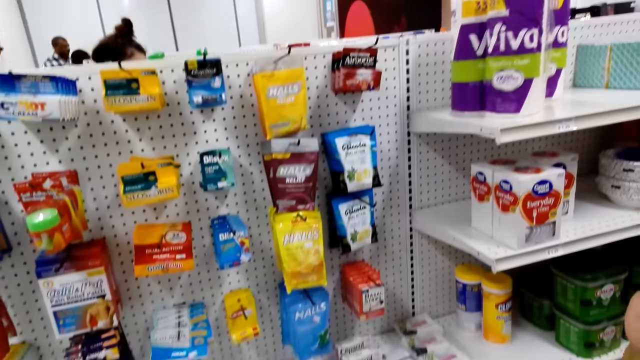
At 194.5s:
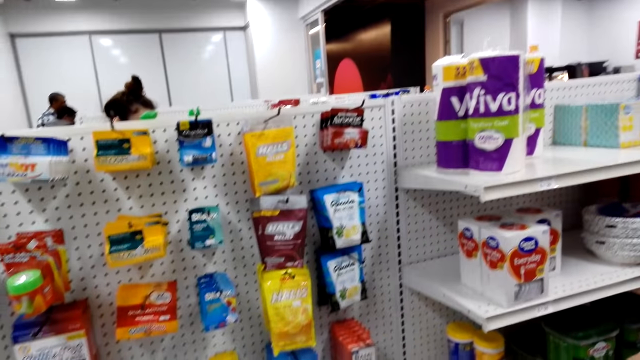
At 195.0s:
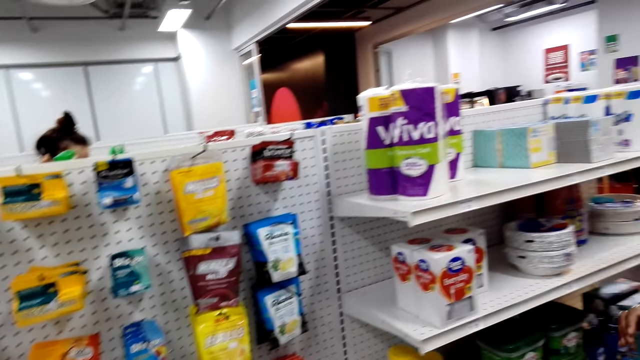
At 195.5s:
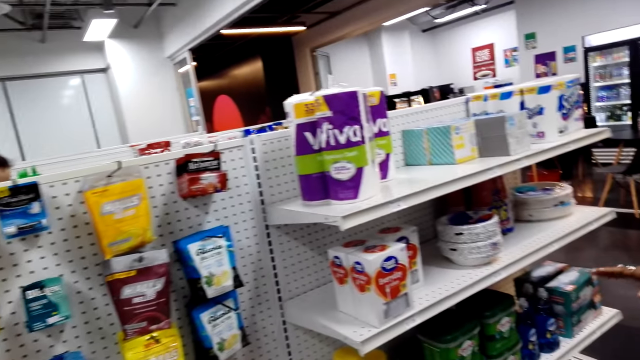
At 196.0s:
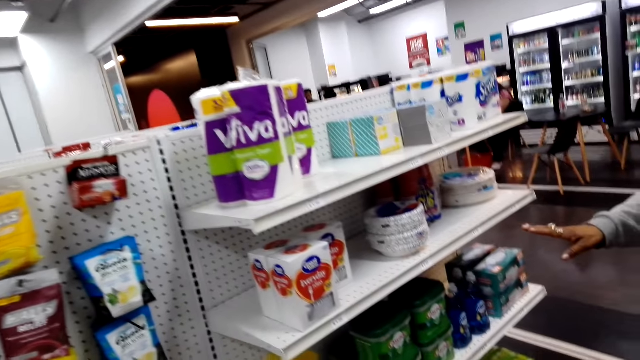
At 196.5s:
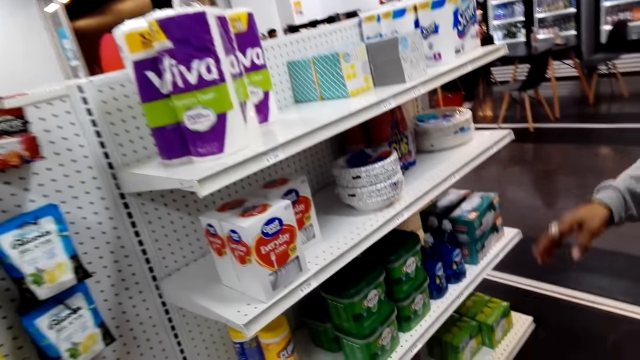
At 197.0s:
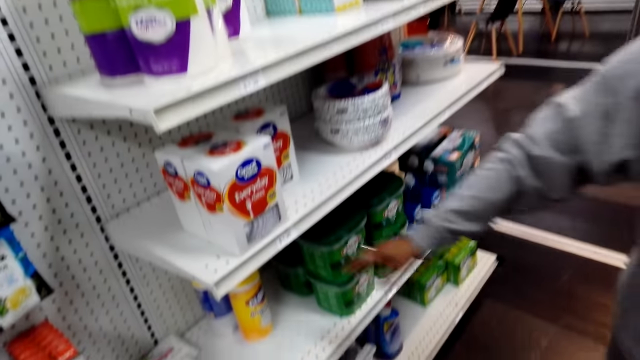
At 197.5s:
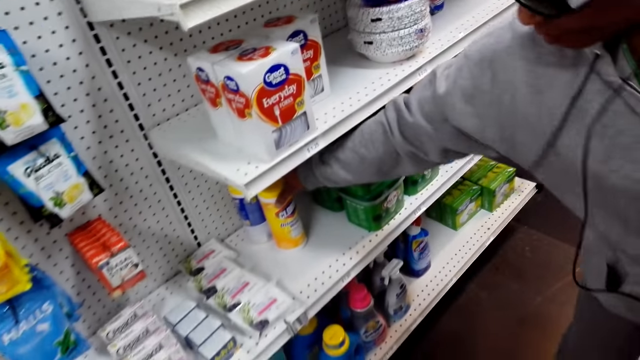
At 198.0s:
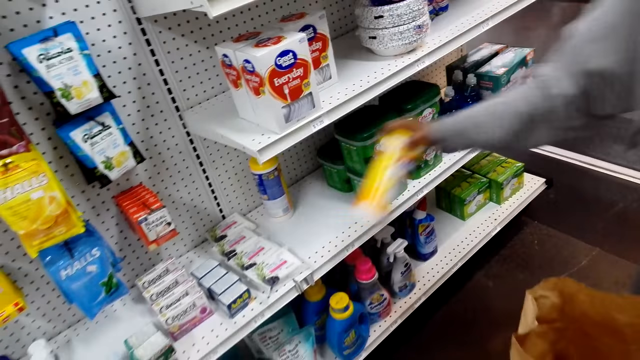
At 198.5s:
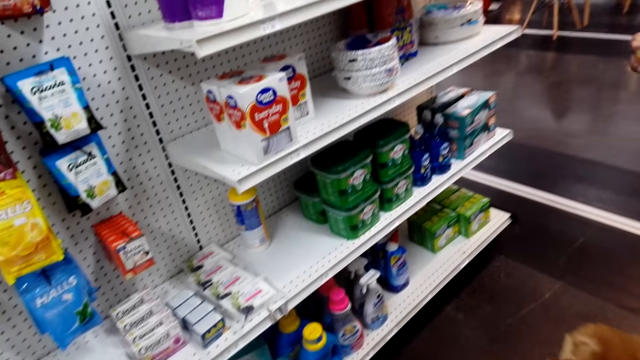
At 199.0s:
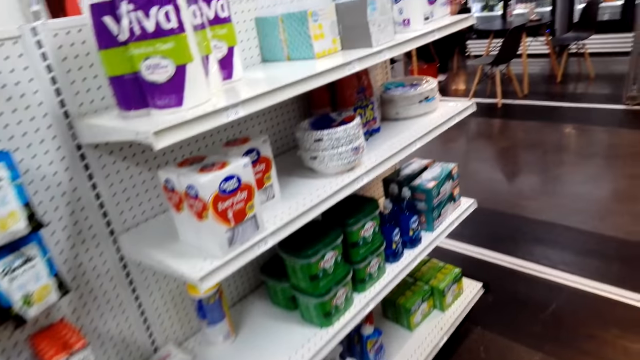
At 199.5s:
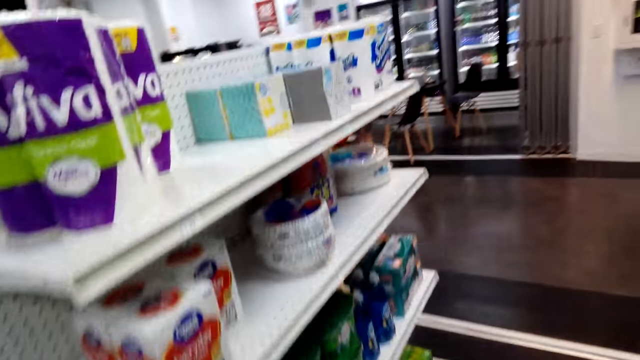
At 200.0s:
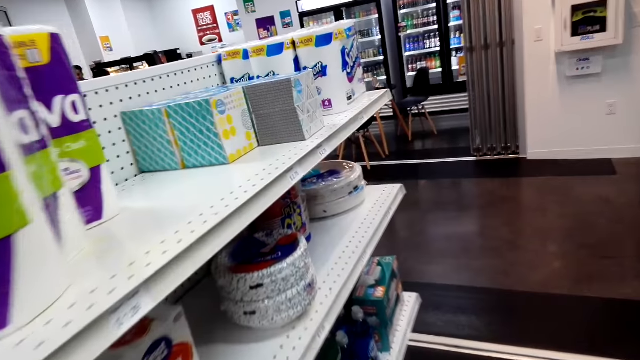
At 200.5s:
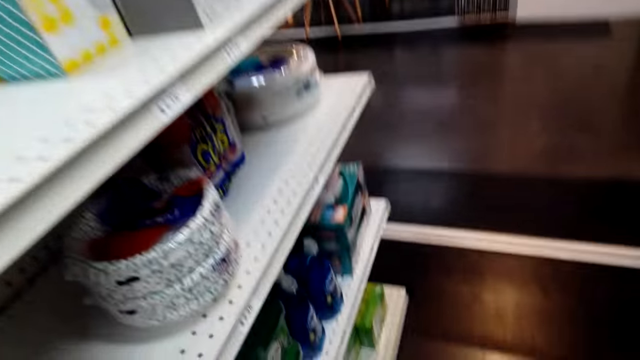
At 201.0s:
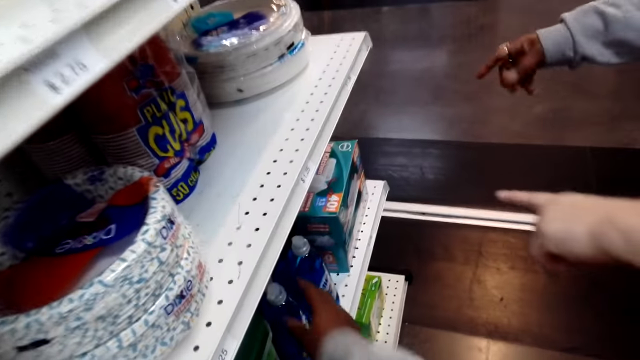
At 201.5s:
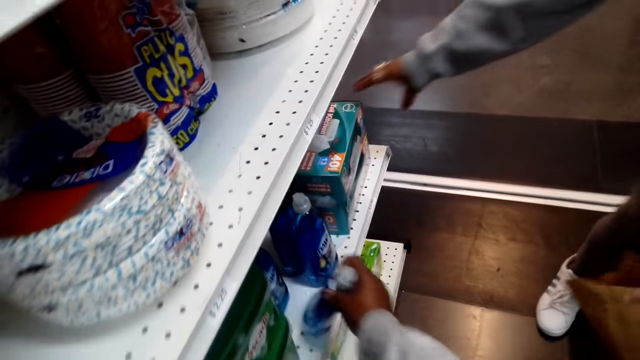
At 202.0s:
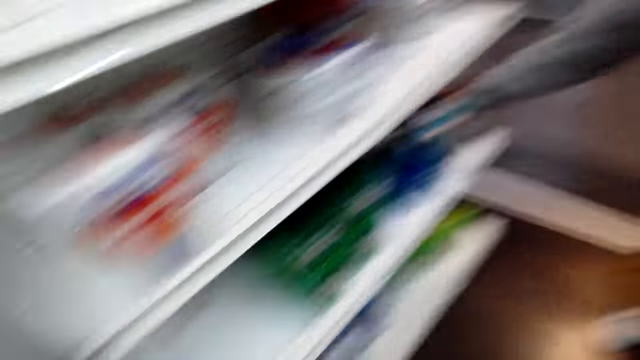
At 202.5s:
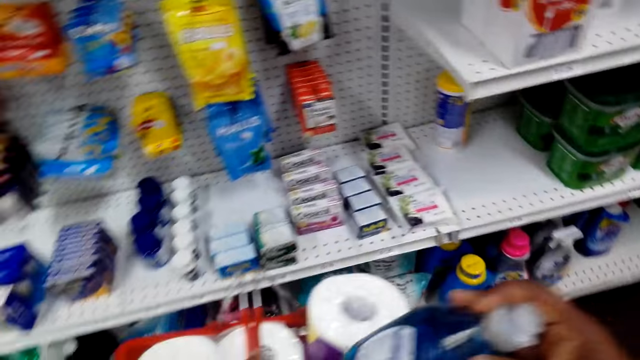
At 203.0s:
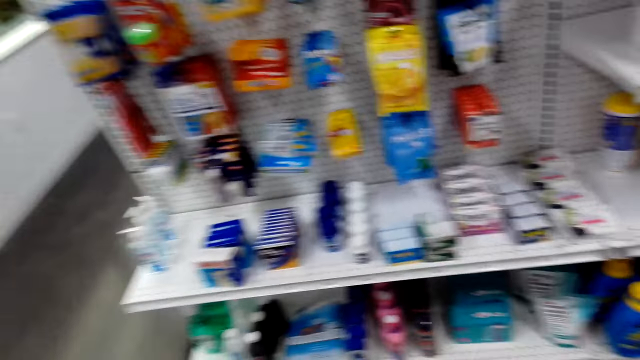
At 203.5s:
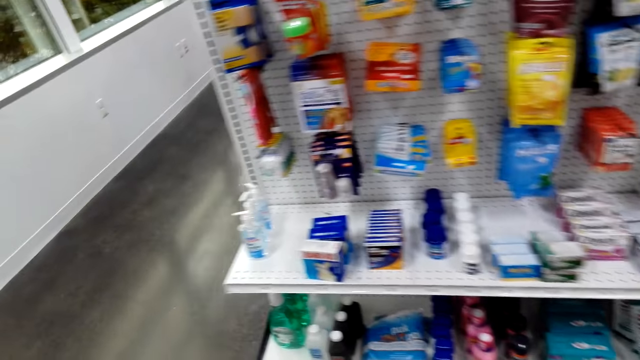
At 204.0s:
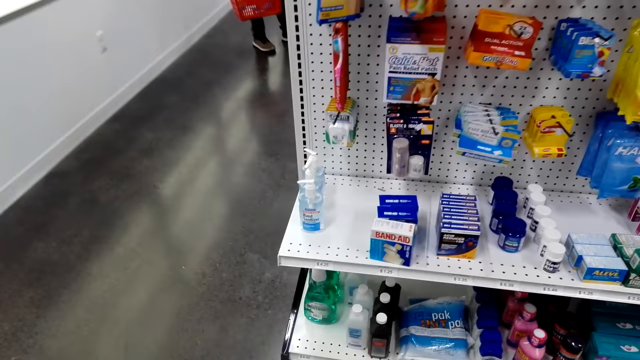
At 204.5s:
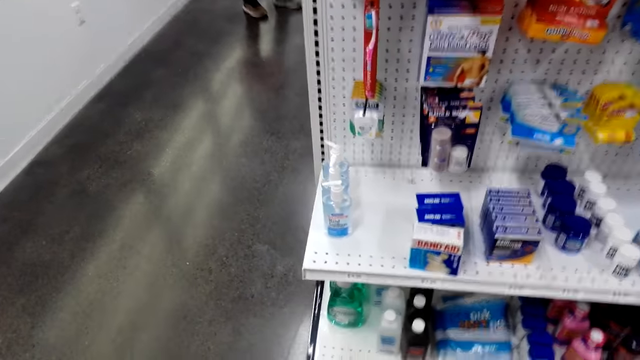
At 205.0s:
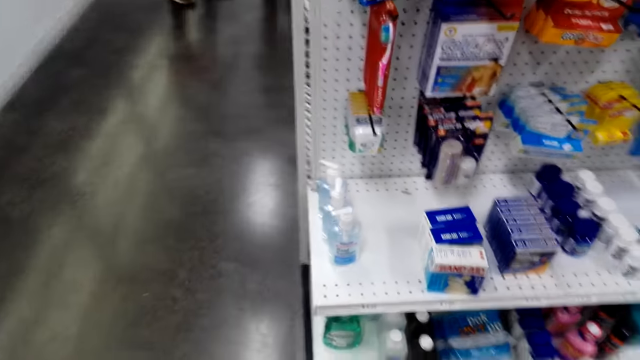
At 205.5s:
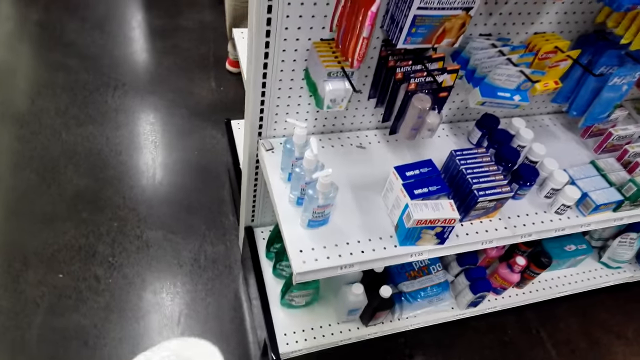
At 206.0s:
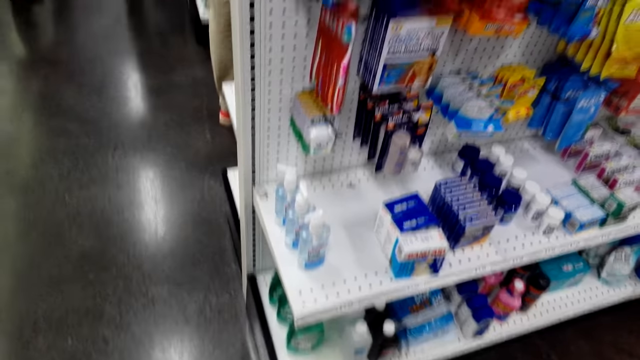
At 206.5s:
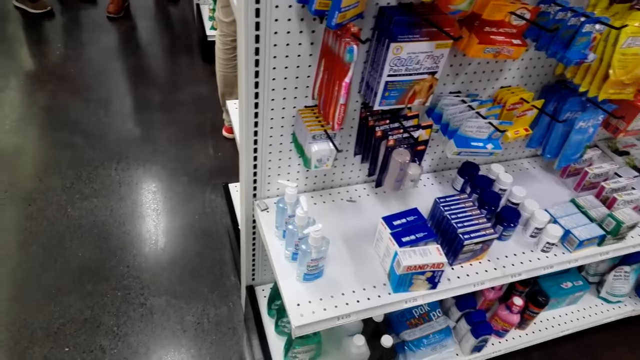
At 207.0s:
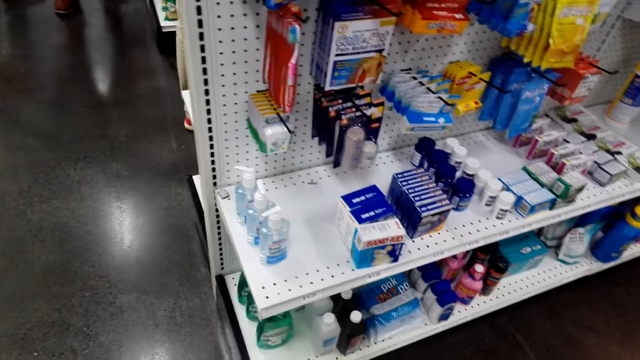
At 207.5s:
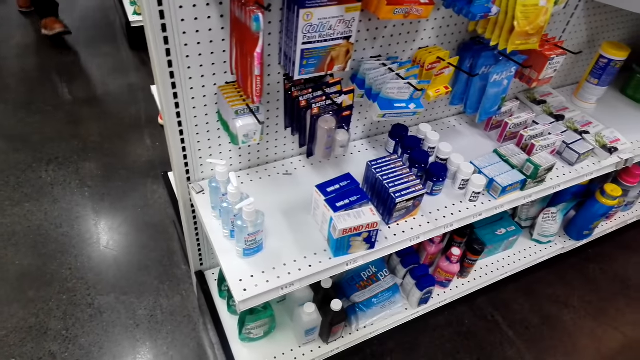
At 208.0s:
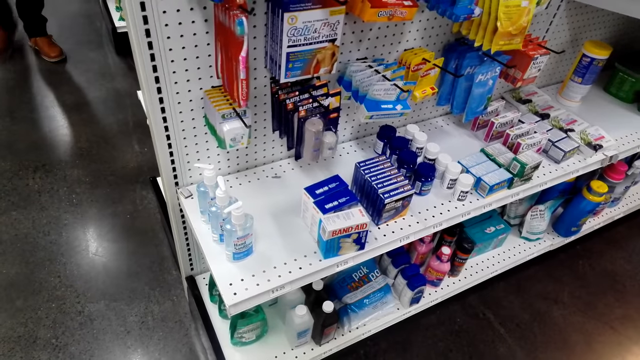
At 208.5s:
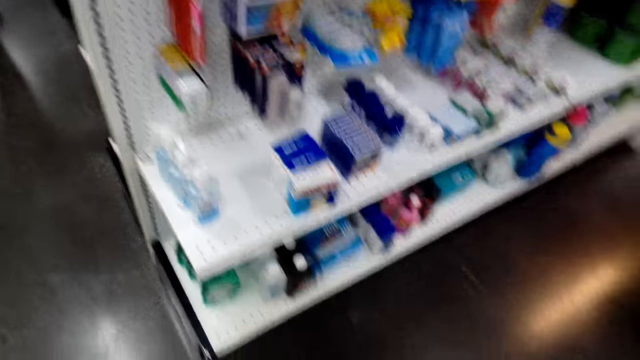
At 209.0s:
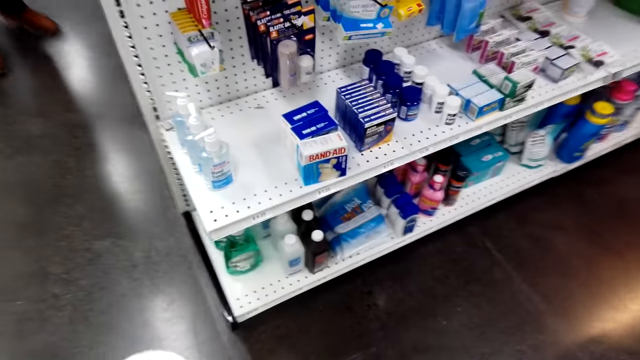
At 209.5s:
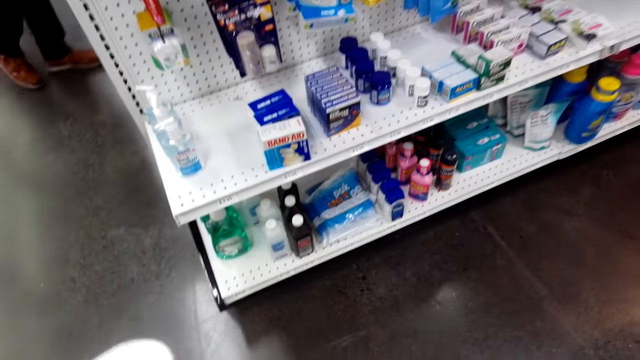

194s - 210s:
A woman picks something from the shelf. The camera wearer takes the detergent from the shelf. They put something in the basket. They look around.

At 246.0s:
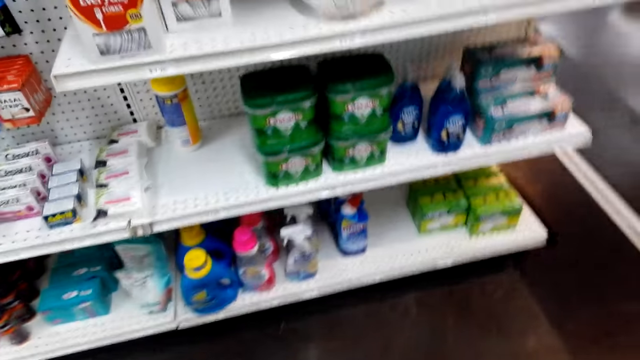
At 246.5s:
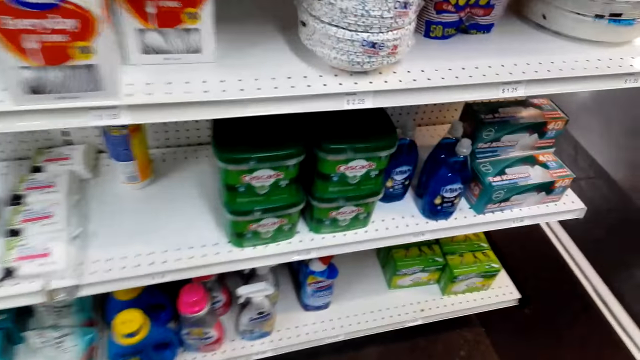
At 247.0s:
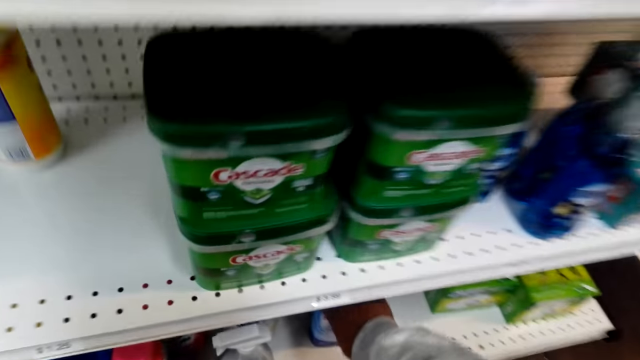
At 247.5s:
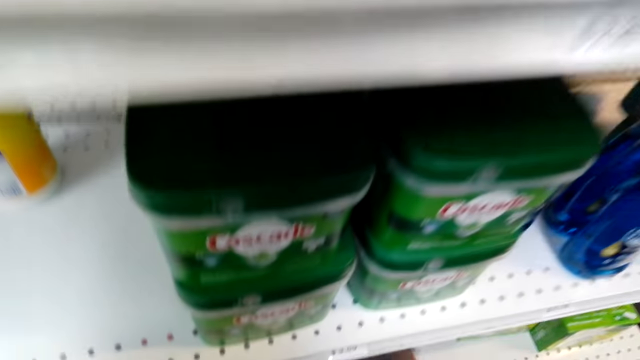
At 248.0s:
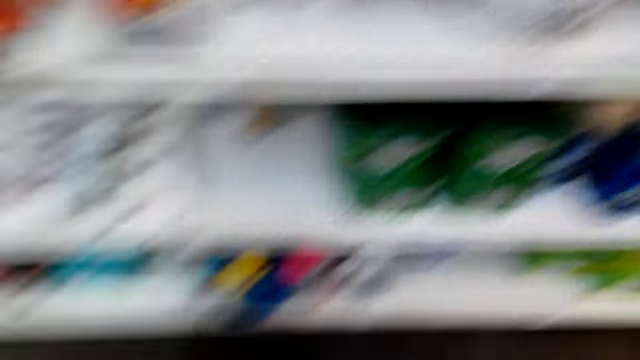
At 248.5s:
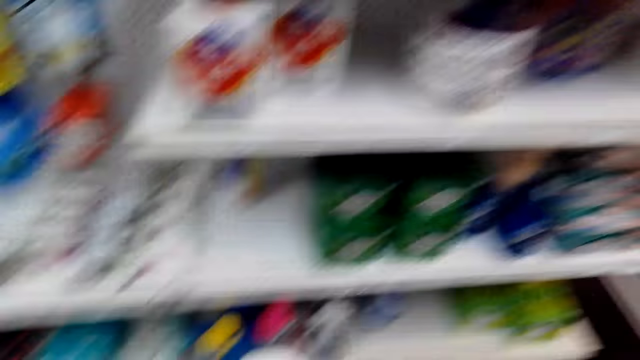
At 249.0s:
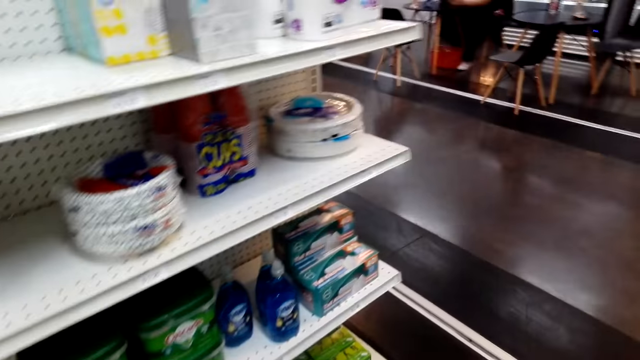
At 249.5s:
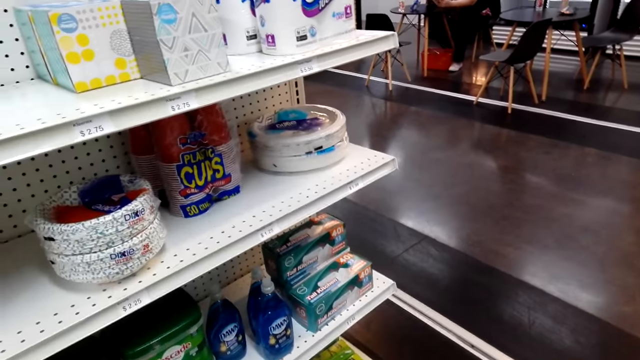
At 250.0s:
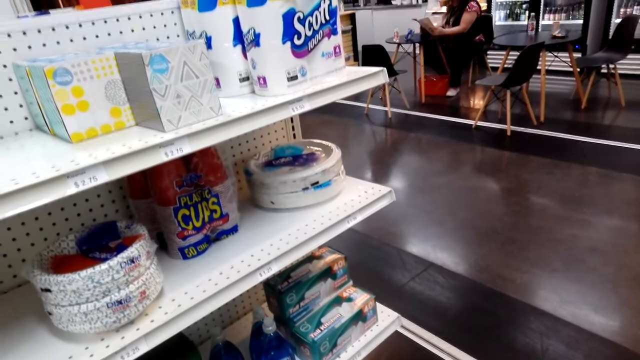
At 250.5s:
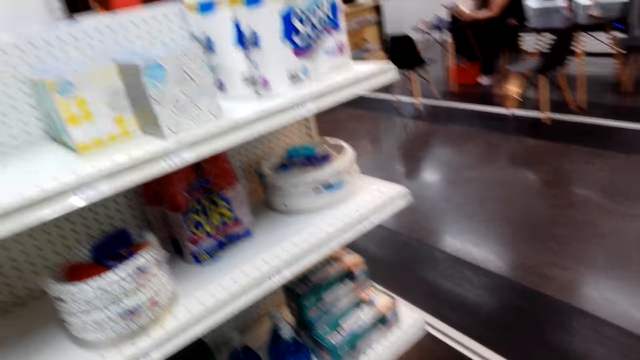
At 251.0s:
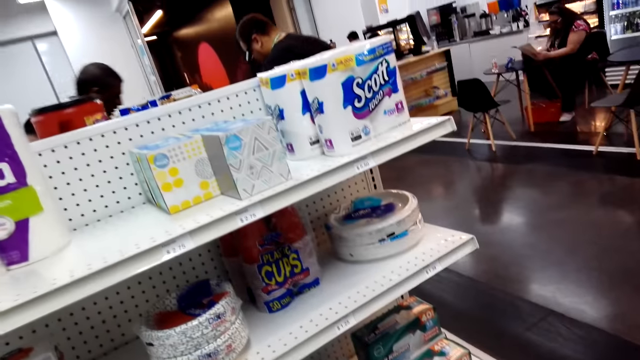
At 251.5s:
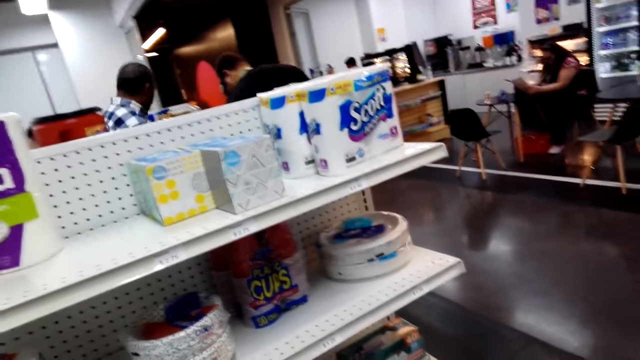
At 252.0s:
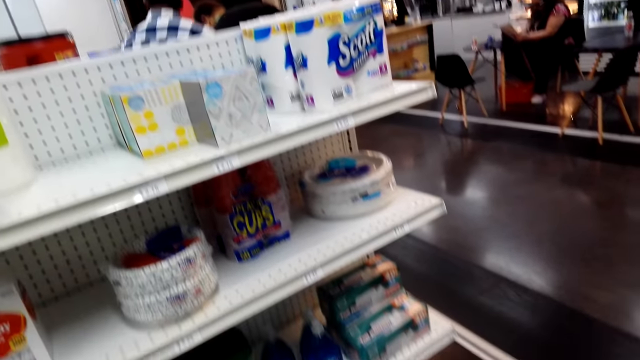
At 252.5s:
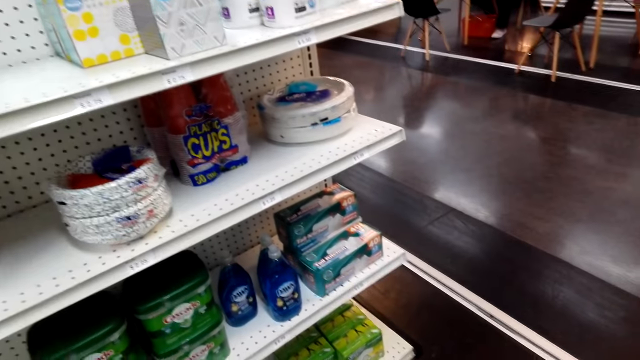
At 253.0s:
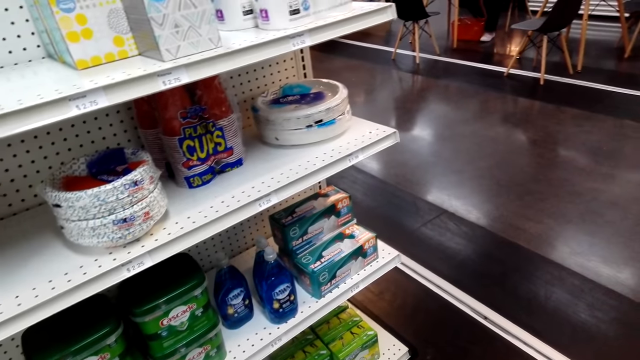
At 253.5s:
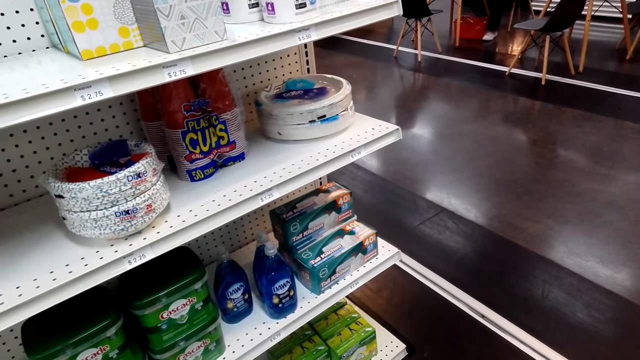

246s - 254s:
The camera wearer picks something and puts something in the shopping basket.
